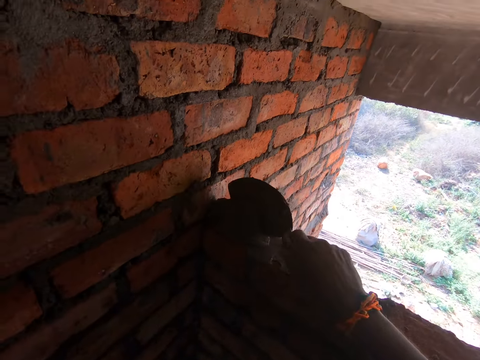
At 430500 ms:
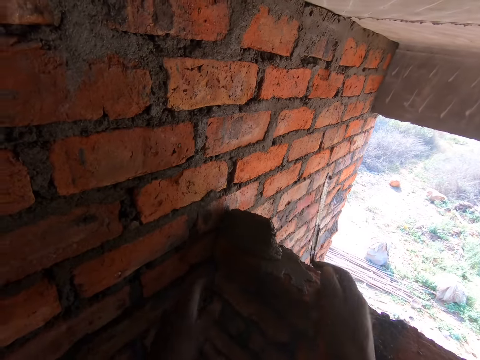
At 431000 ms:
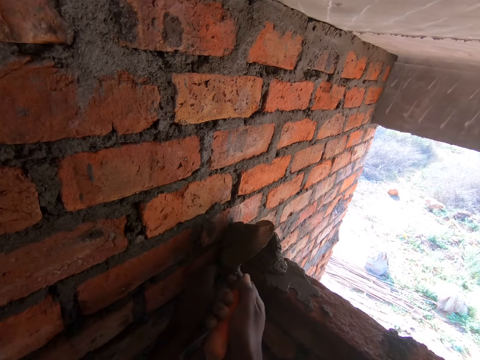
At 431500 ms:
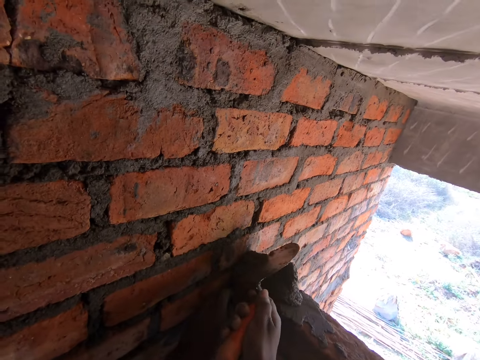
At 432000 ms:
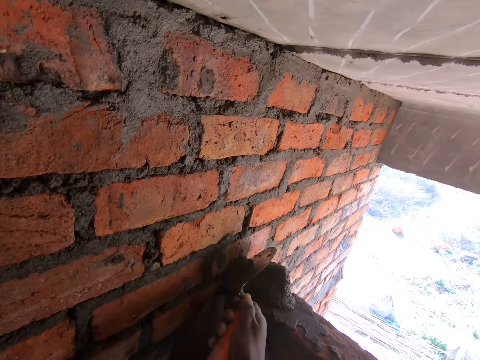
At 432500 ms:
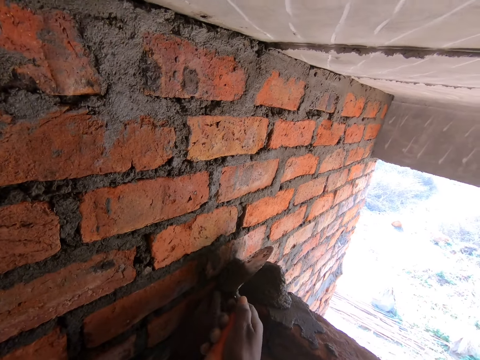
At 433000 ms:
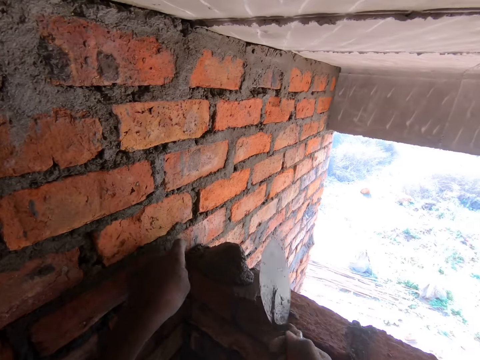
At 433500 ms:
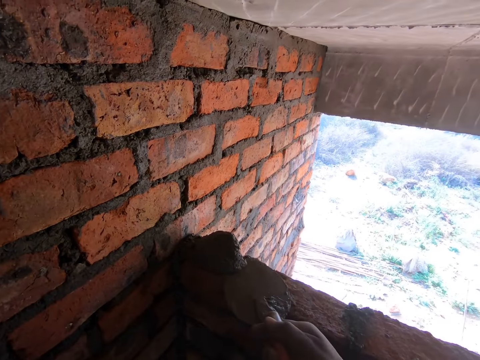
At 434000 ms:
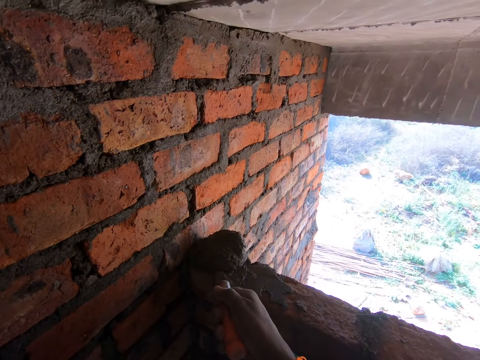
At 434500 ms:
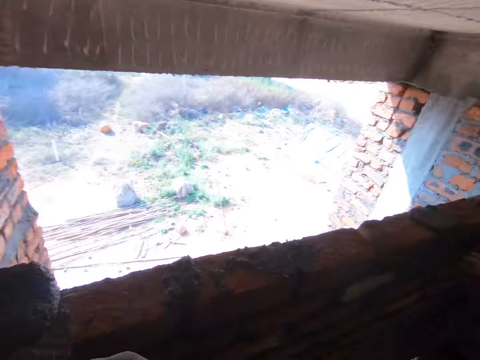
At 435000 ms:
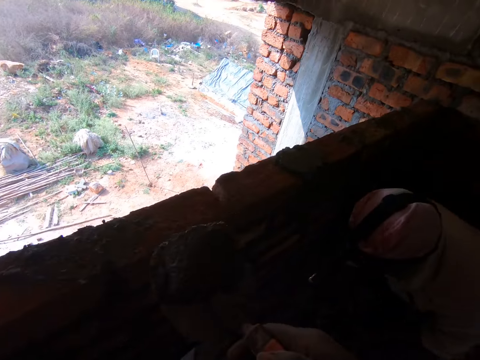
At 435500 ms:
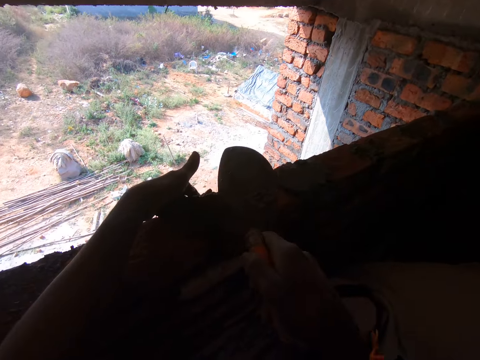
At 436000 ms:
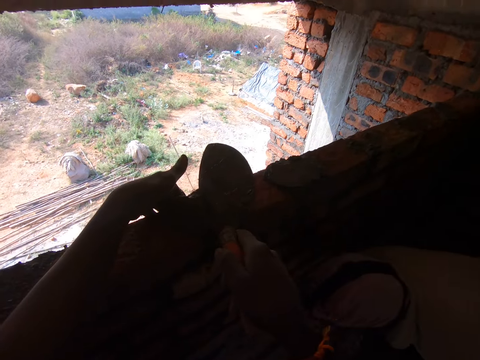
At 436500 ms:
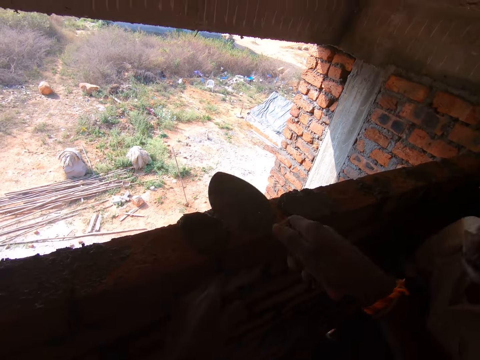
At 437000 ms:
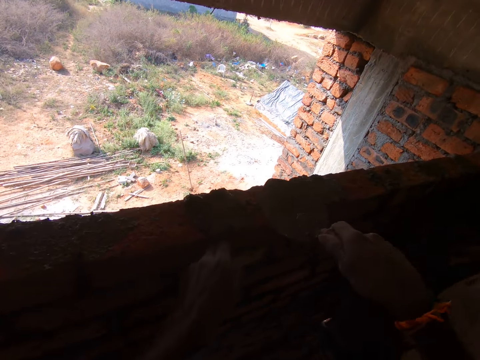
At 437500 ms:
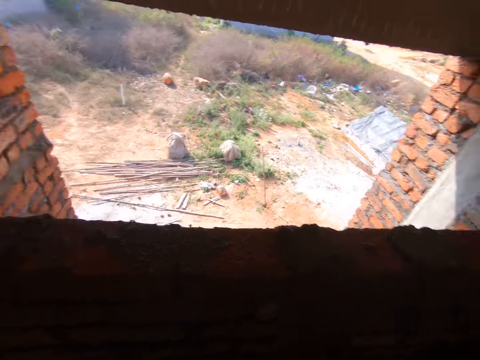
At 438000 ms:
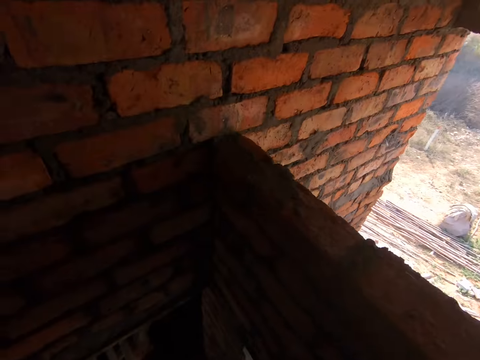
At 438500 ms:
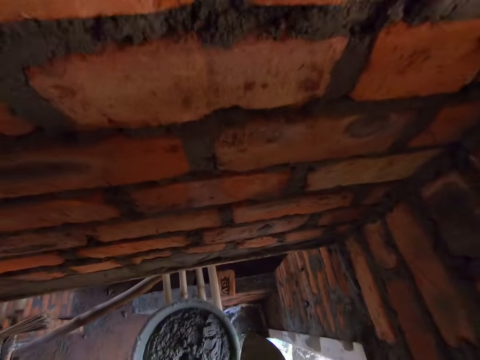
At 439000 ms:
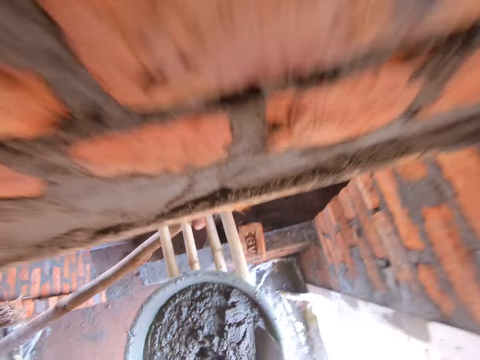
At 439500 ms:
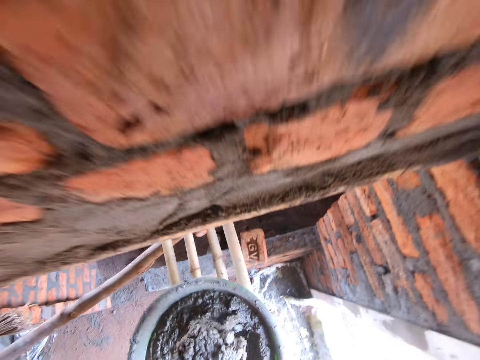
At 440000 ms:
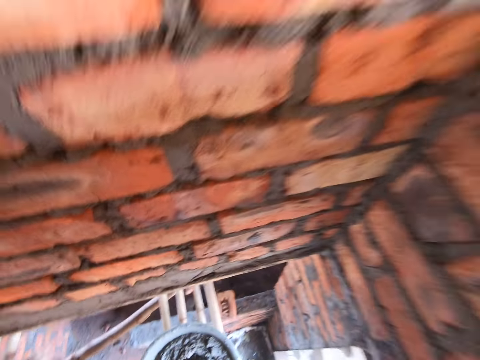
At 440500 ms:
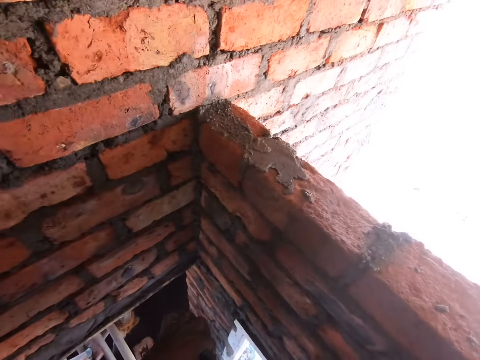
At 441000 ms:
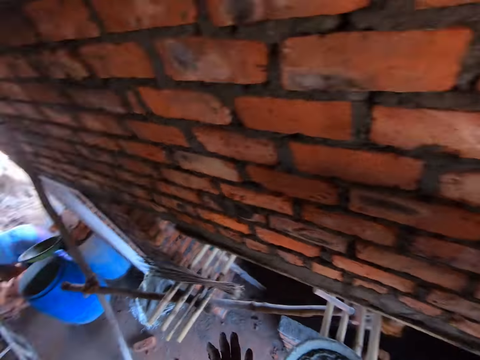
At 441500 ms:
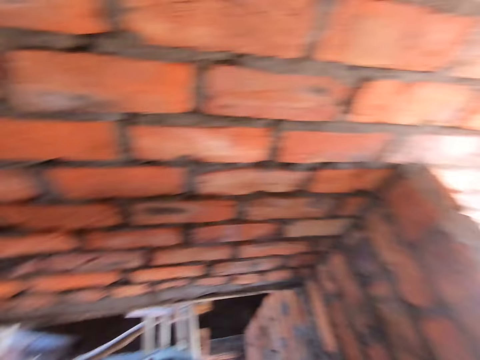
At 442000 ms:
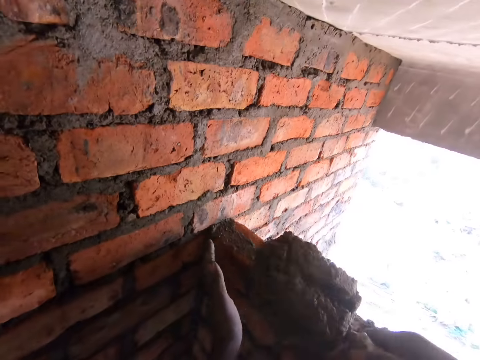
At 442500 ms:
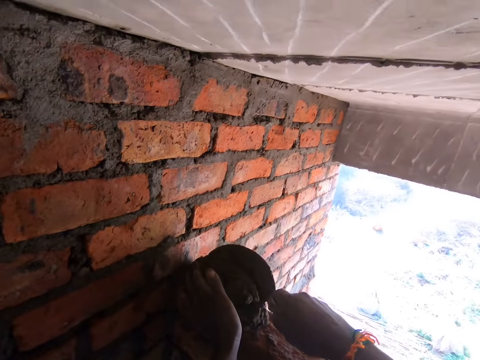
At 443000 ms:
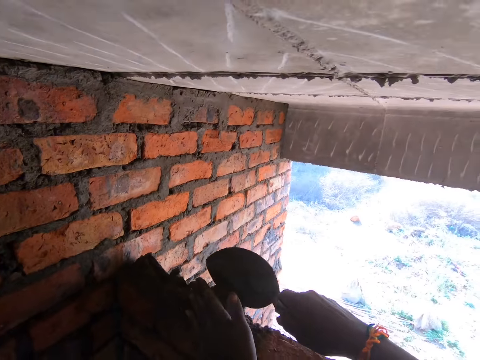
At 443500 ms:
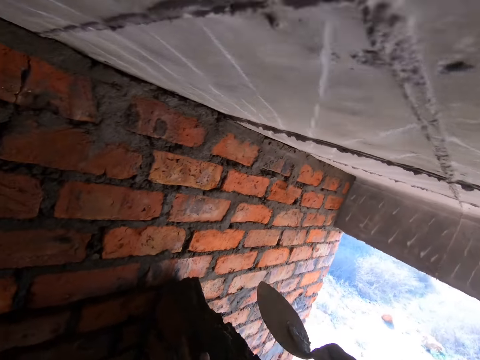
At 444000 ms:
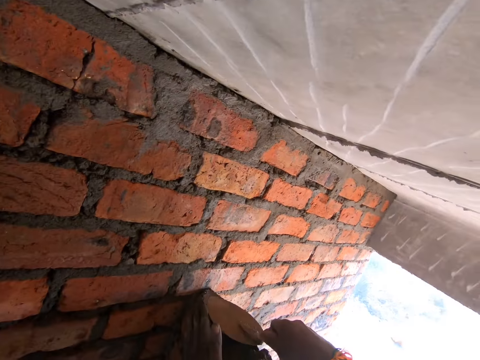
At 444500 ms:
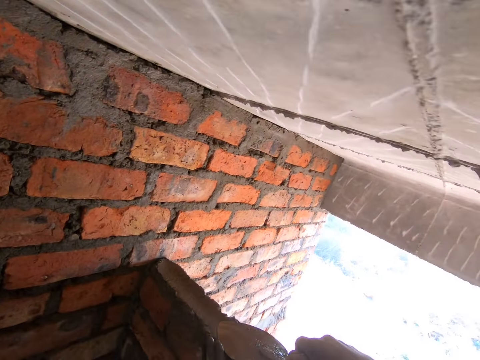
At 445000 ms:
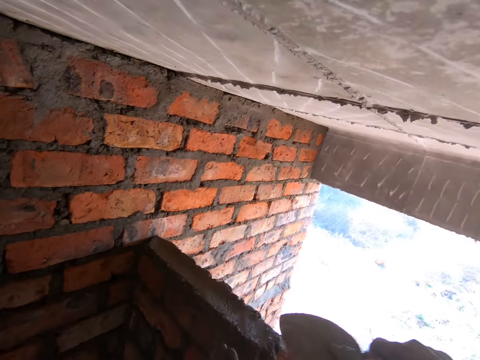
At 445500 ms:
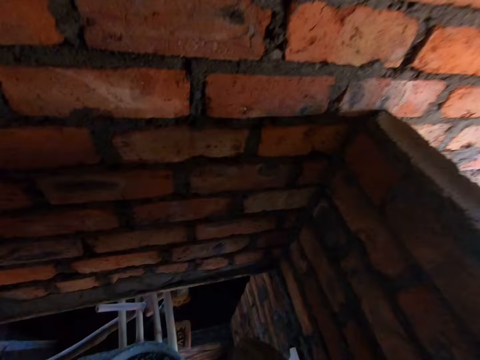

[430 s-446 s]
The camera wearer puts the cement on top of the brick. They cement a wall. They scoop the cement with a trowel. They put the cement in between the bricks. They cement the wall. They scoop the cement with the trowel. They look around. They put the cement on top of the brick. They cement the wall. They level the cement with the trowel.

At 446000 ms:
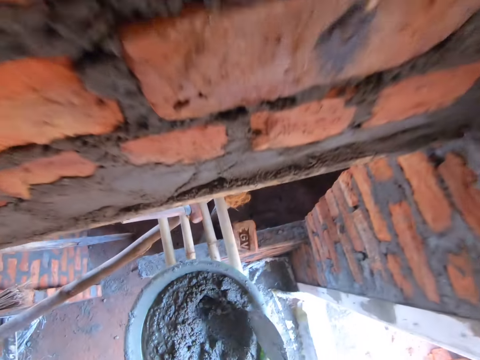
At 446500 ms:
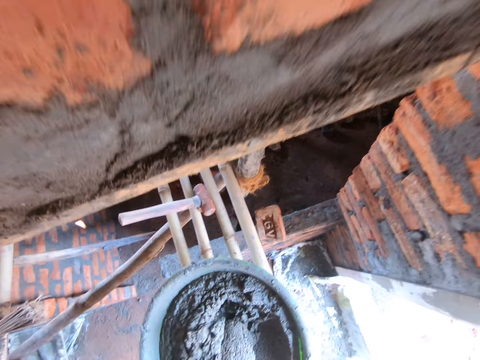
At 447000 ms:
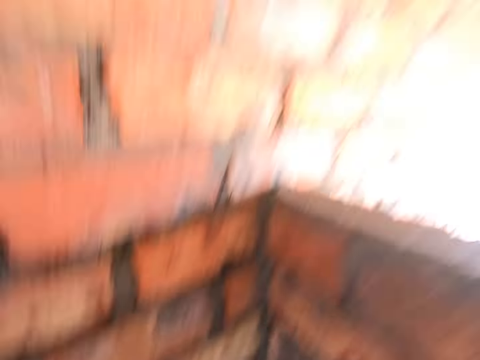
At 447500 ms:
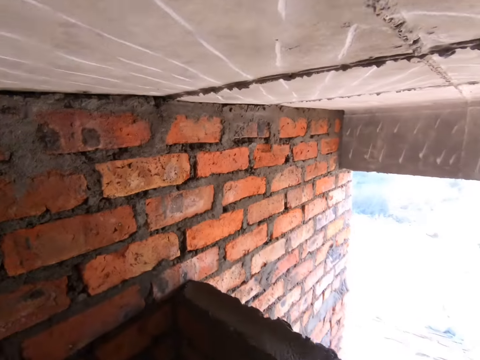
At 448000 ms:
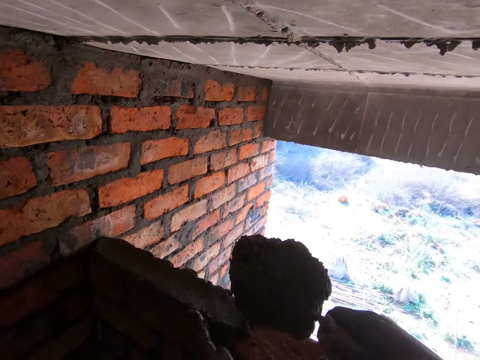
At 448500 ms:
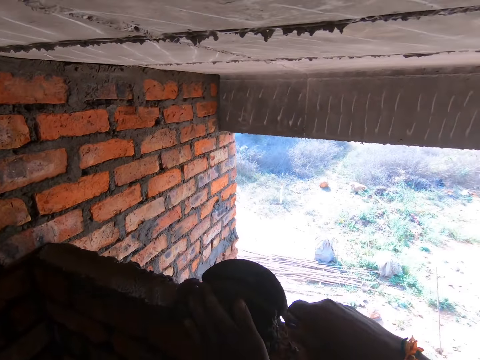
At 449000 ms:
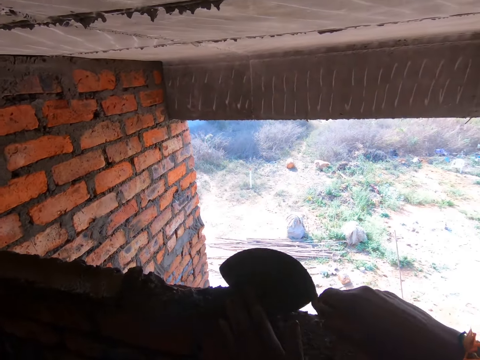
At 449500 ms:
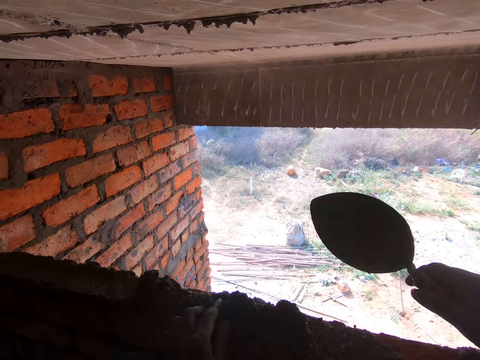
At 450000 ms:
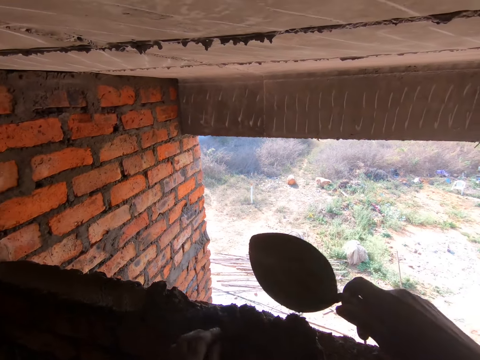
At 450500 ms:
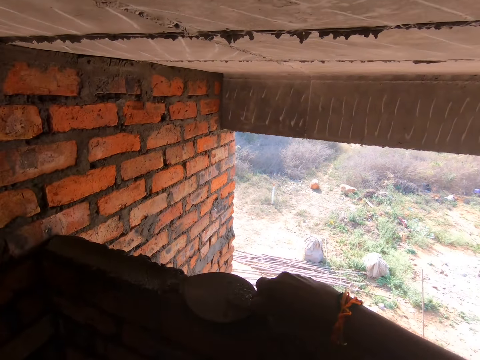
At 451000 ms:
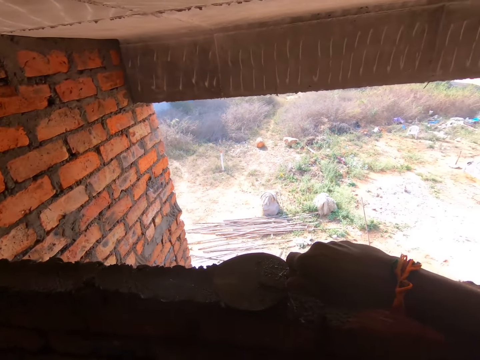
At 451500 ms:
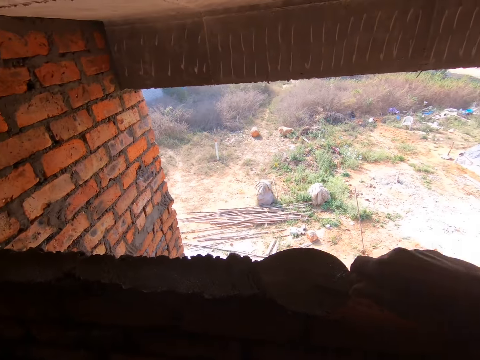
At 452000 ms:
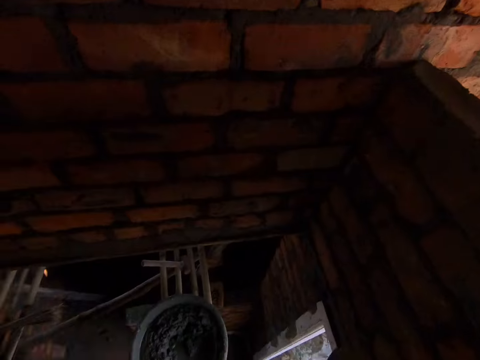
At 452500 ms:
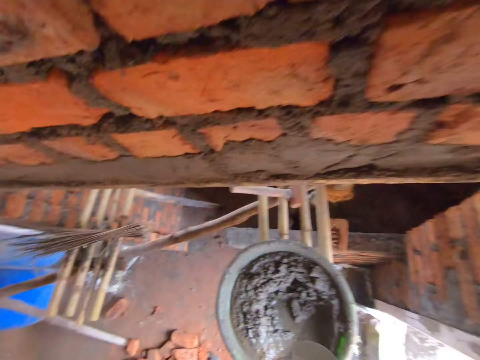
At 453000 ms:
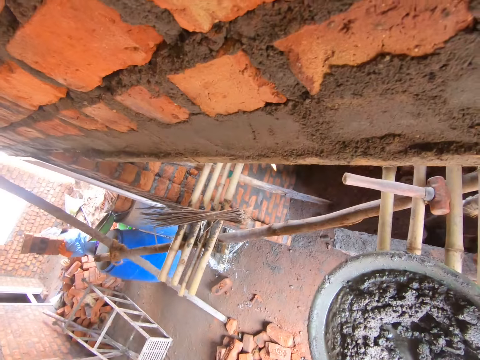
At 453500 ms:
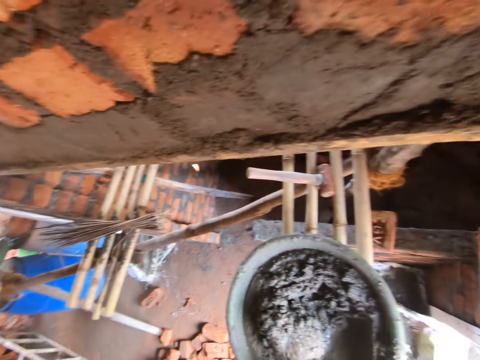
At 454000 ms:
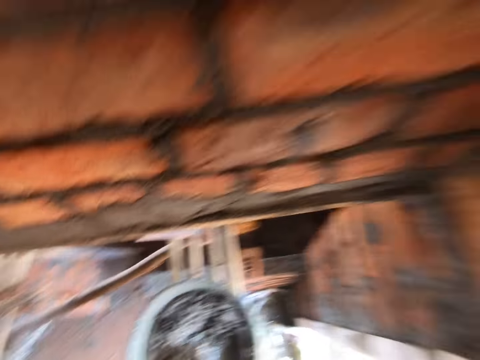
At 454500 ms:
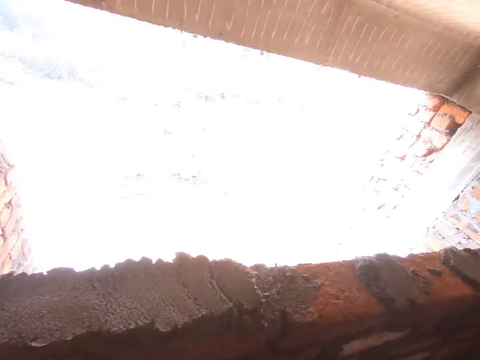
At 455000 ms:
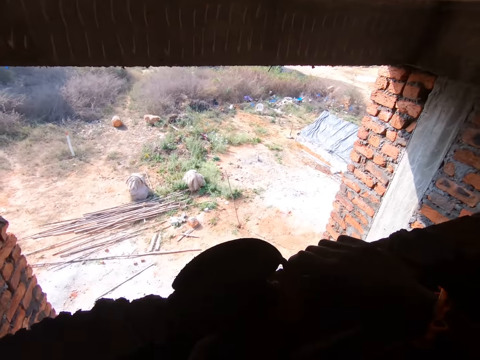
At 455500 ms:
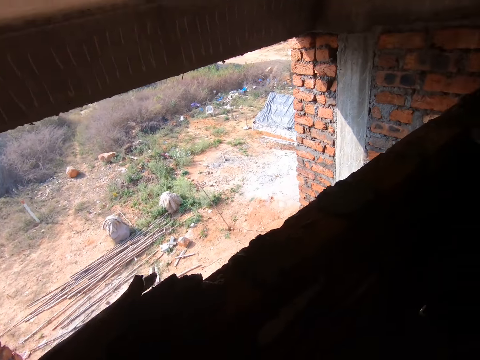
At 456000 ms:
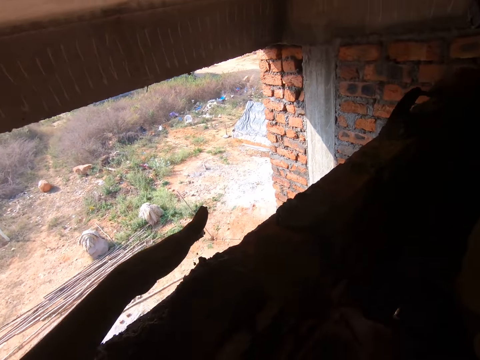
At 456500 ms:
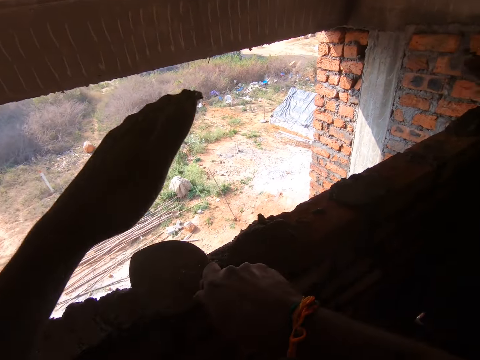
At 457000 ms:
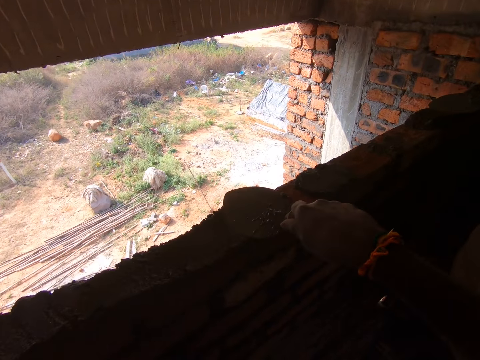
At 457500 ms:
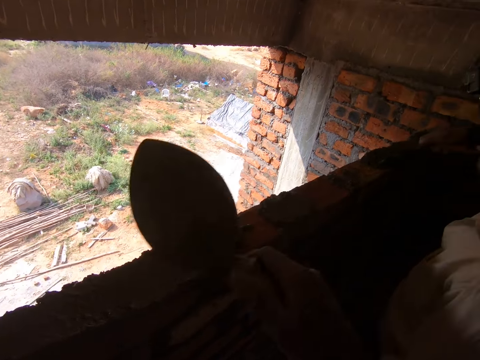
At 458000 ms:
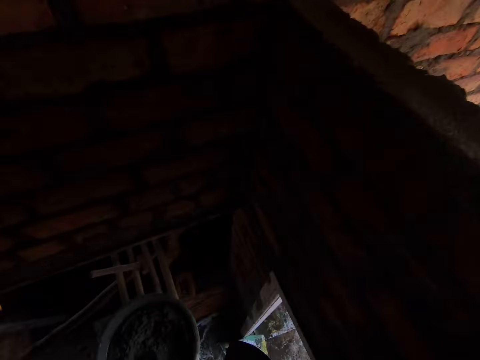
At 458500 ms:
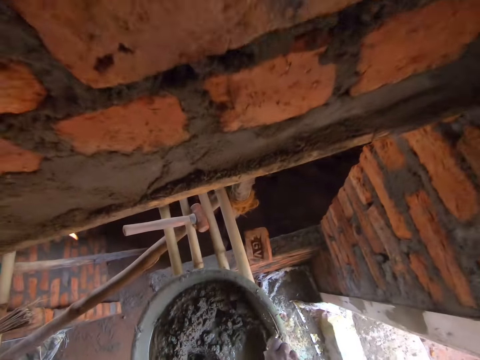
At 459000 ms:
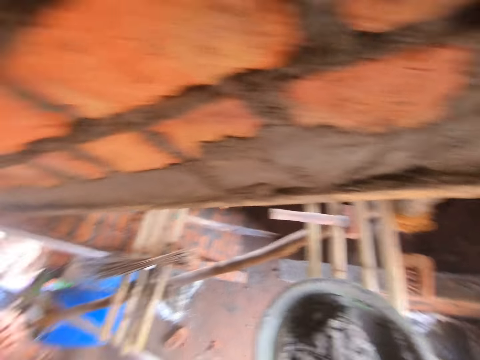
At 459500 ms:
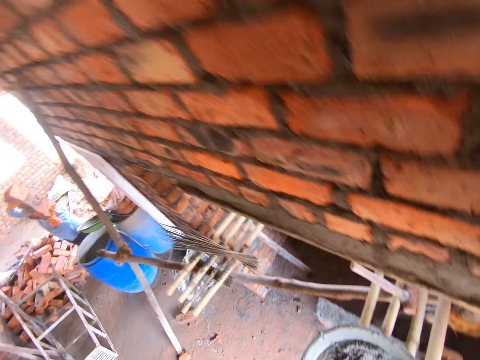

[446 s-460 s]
The camera wearer scoops the cement with a trowel. They put the cement on top of the brick. They cement a wall. They level the cement with the trowel. They scoop the cement with the trowel. They put the cement on top of the brick. They level the cement with the trowel. They cement the wall. They scoop the cement with the trowel.
